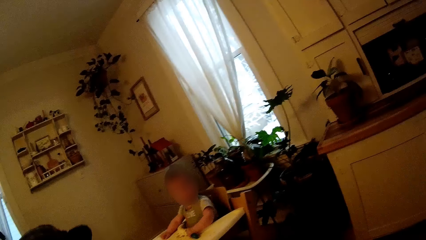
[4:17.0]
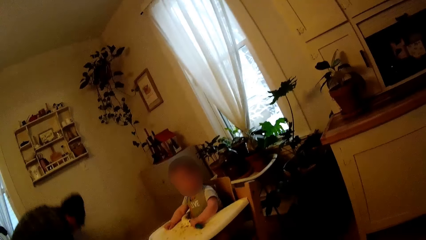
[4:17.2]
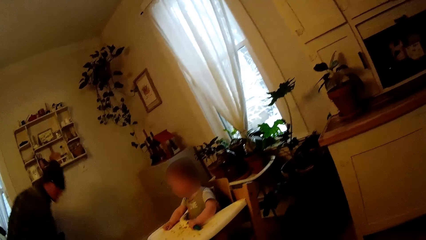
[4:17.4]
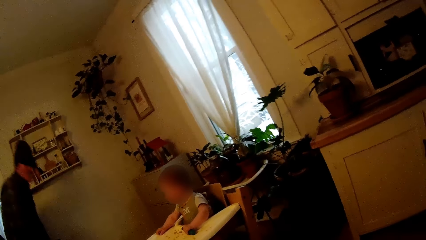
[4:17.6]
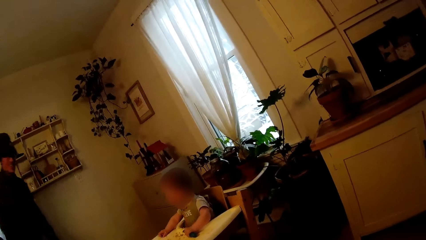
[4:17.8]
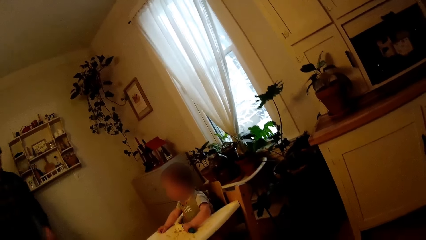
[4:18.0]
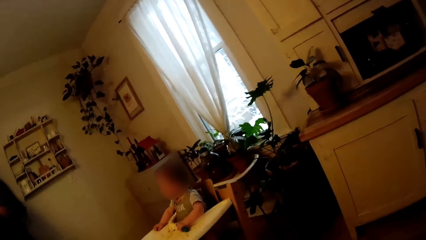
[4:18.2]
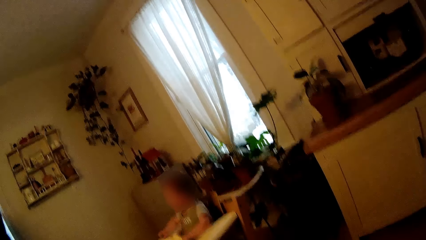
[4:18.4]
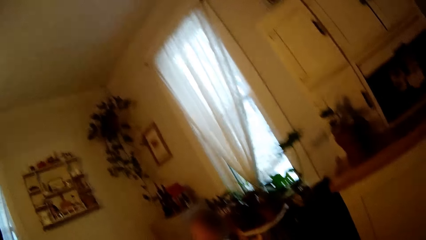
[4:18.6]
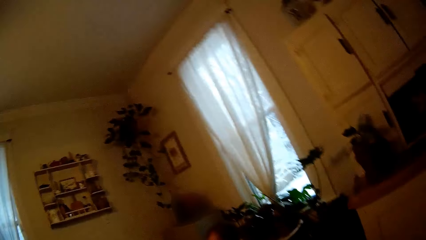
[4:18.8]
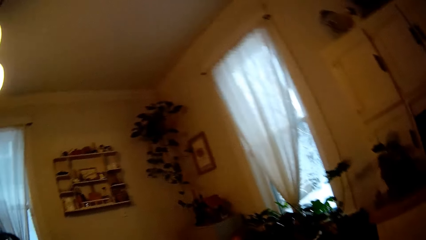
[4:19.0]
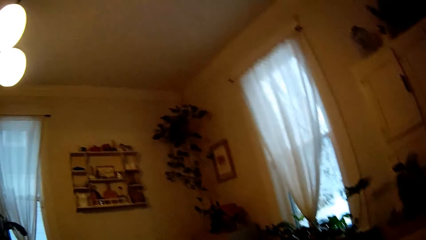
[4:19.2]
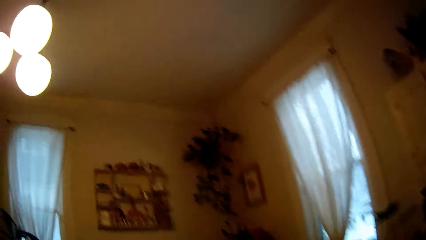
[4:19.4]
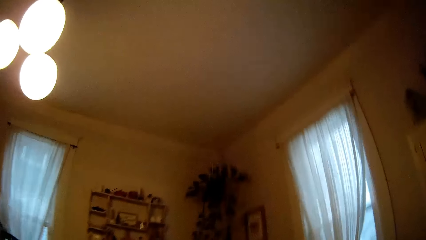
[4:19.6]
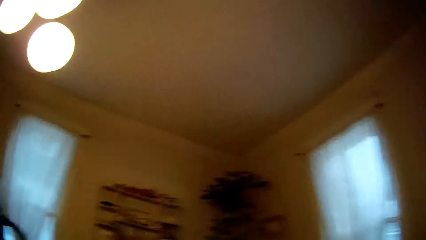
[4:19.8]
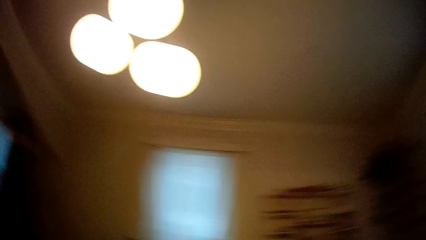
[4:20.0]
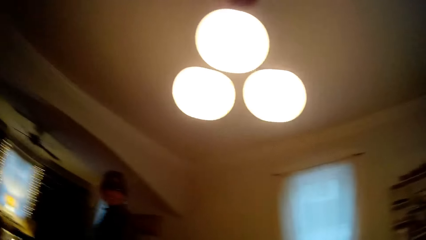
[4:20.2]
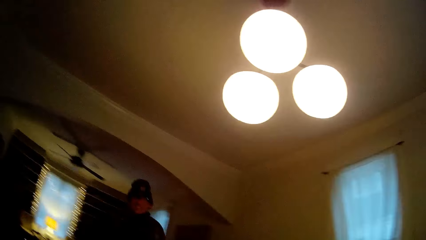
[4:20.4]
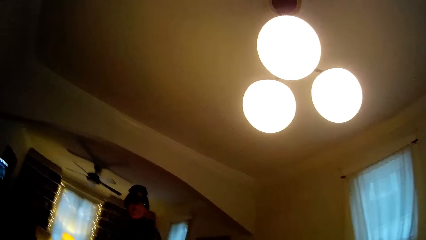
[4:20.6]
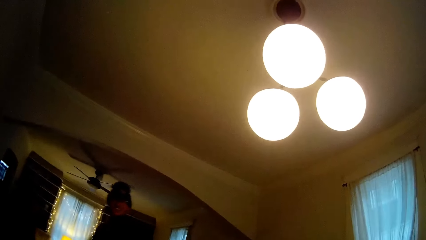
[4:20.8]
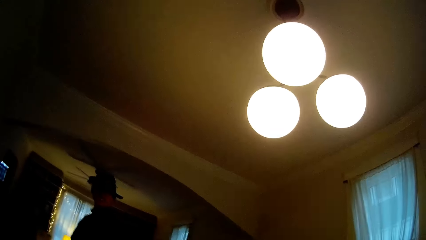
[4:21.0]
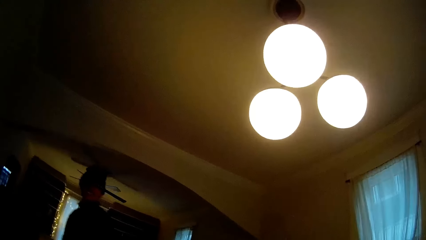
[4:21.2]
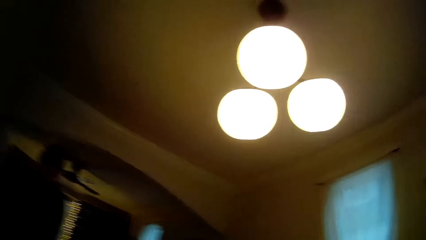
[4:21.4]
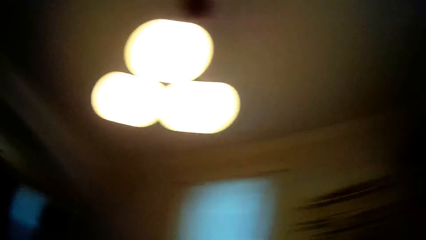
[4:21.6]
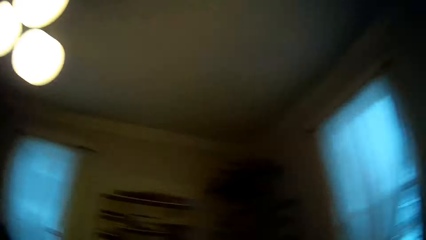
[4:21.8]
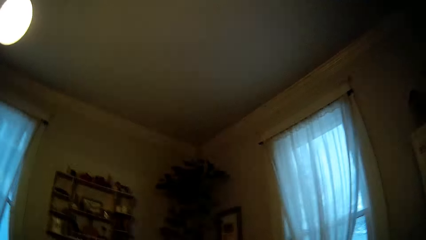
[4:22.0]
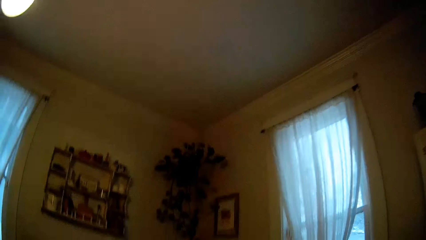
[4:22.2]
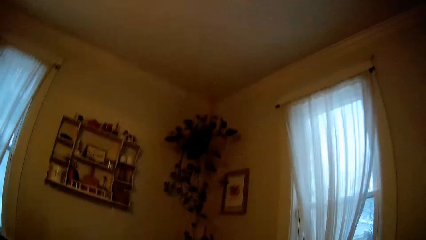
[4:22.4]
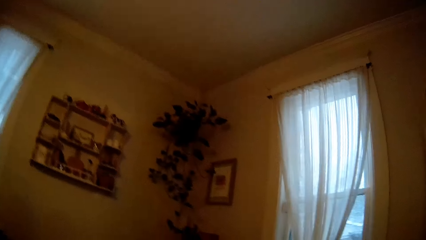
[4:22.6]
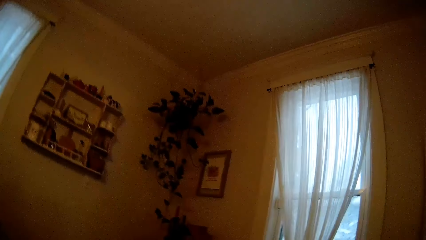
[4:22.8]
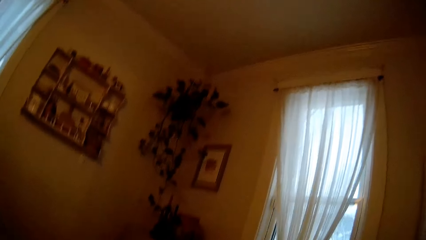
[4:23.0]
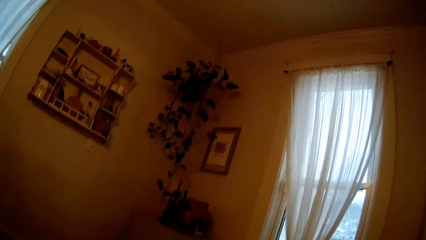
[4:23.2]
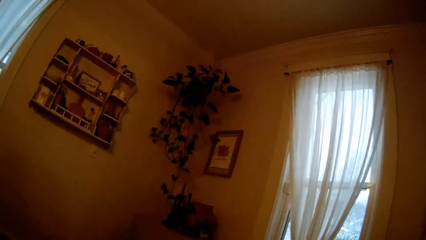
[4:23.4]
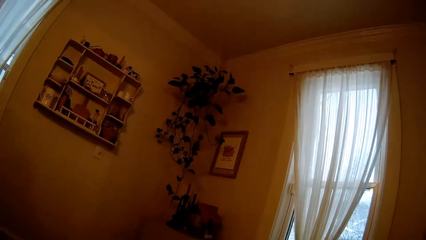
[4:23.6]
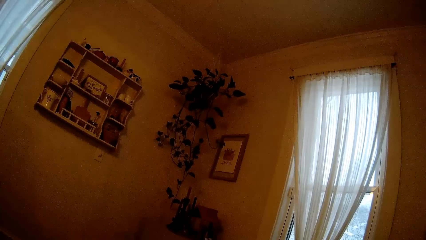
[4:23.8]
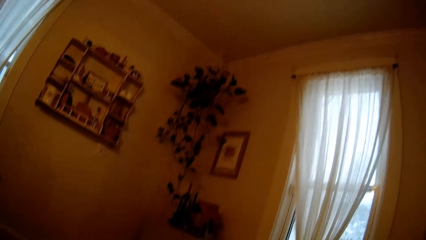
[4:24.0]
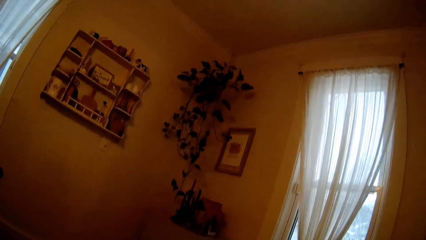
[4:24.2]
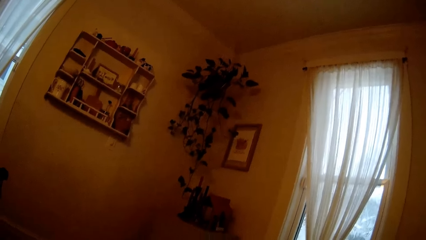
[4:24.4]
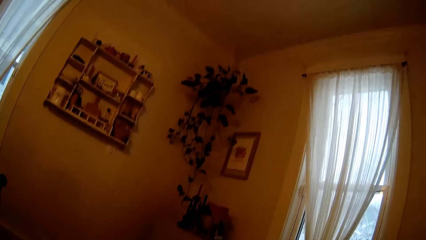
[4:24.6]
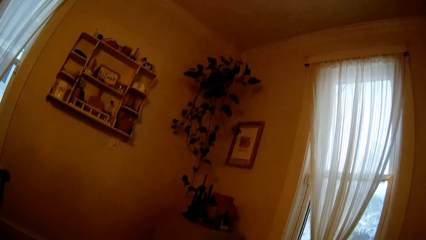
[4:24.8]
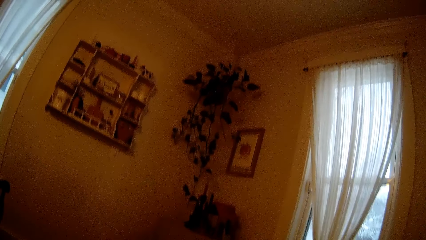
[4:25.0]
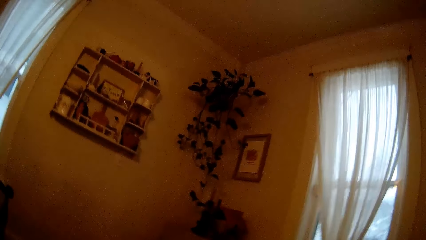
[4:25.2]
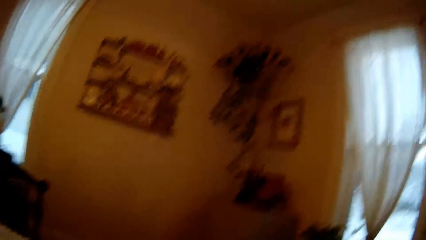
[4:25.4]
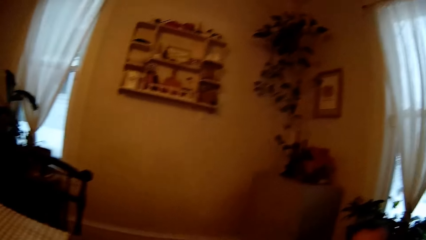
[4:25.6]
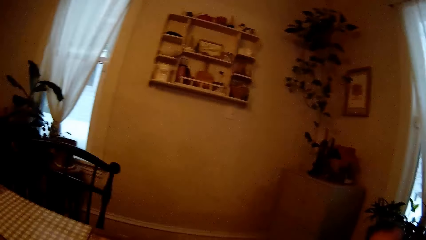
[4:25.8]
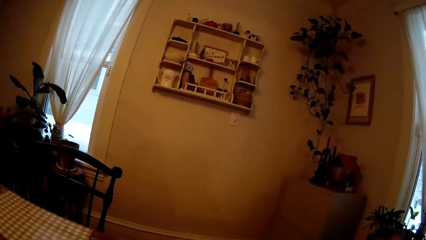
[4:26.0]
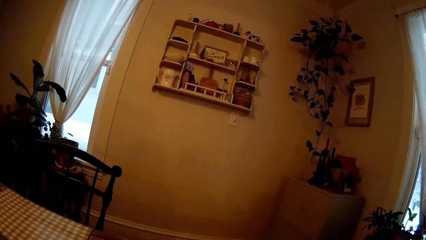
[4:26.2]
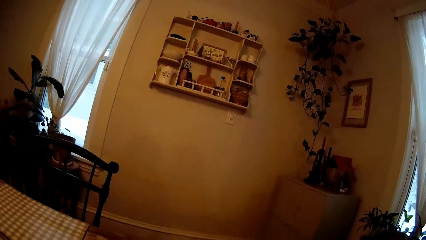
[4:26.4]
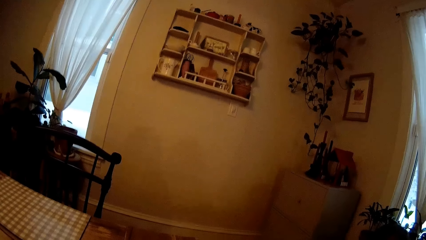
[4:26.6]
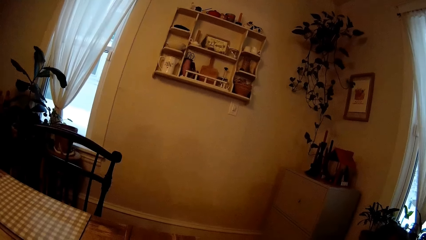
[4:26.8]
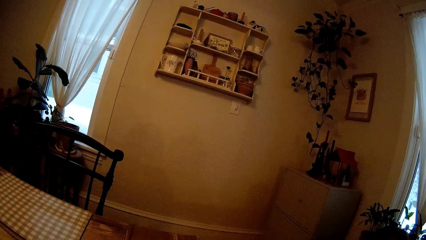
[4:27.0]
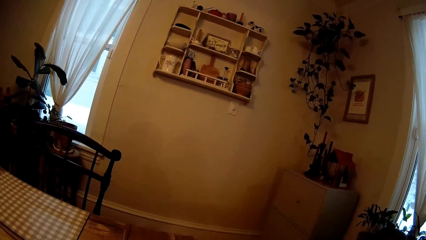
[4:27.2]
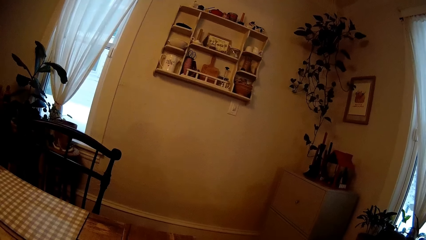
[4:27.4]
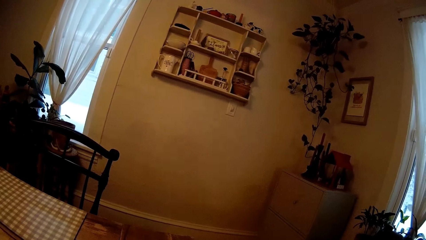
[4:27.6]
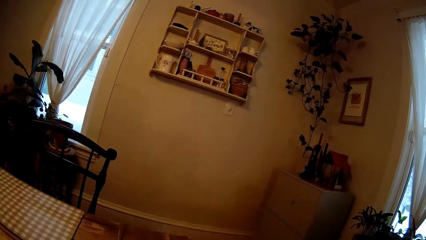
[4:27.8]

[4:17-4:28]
The man stands up and walks away from the dining table. The camera wearer converses with the man. They interact with the baby.

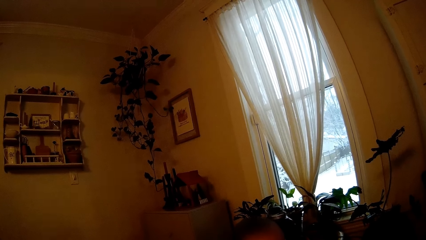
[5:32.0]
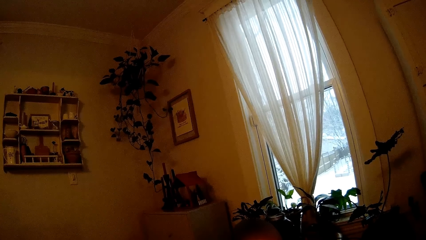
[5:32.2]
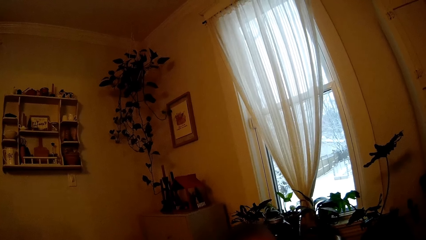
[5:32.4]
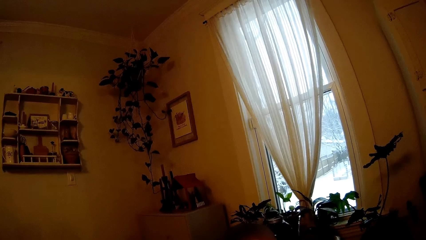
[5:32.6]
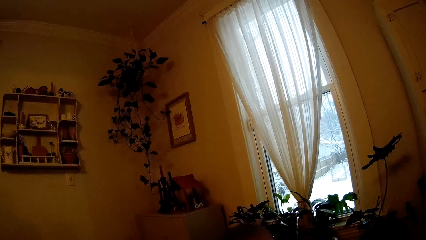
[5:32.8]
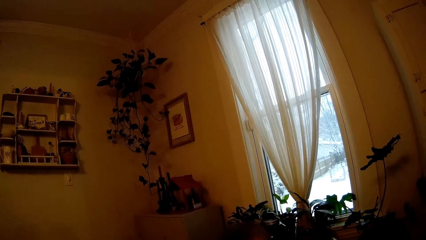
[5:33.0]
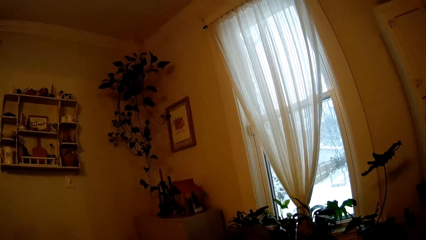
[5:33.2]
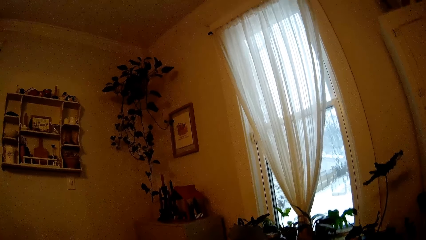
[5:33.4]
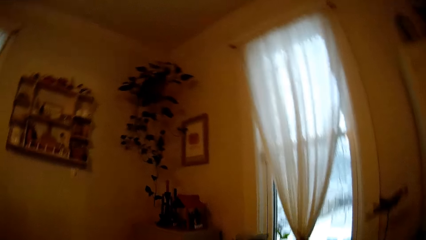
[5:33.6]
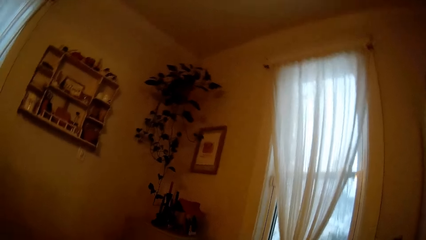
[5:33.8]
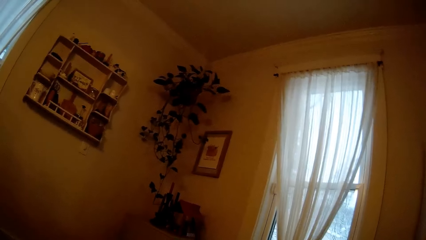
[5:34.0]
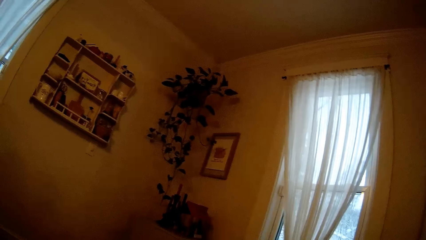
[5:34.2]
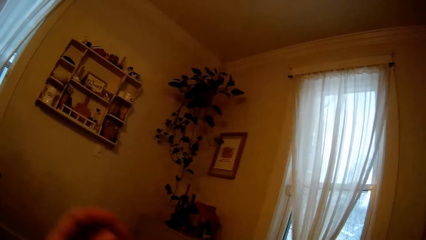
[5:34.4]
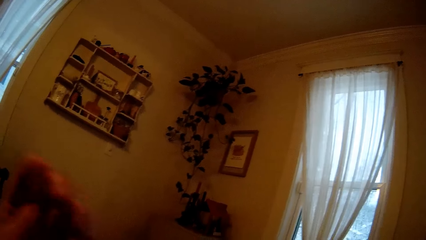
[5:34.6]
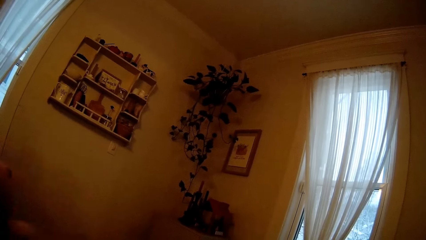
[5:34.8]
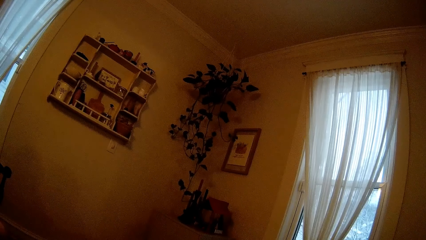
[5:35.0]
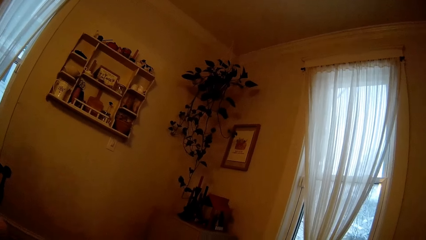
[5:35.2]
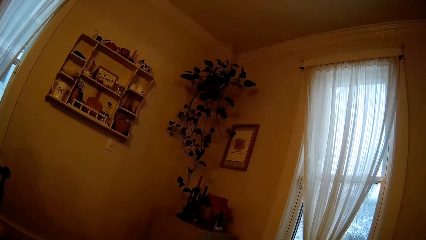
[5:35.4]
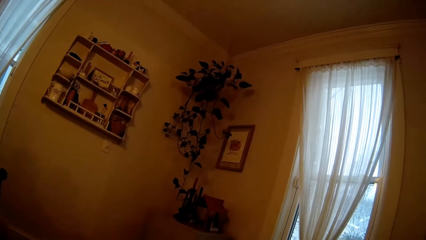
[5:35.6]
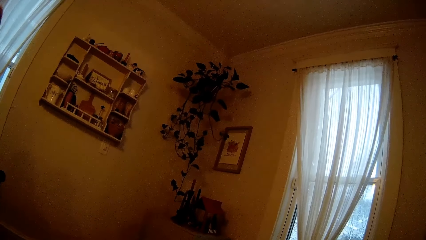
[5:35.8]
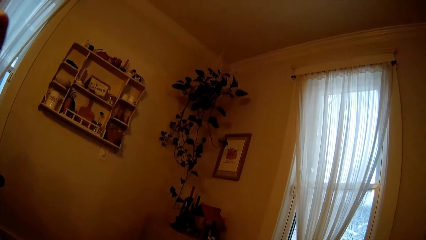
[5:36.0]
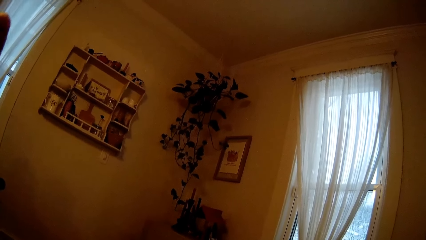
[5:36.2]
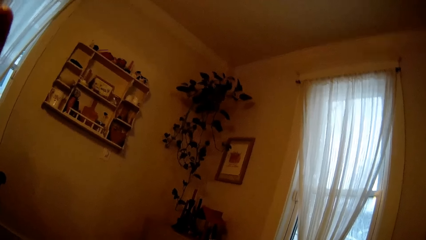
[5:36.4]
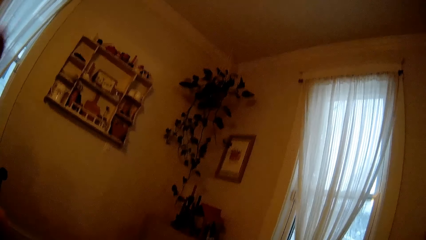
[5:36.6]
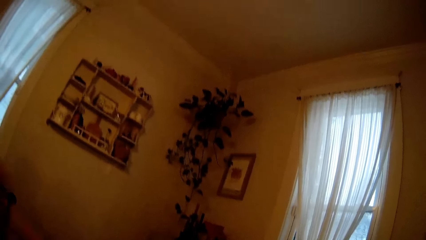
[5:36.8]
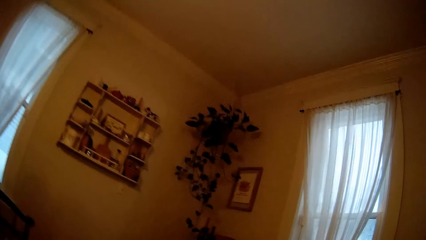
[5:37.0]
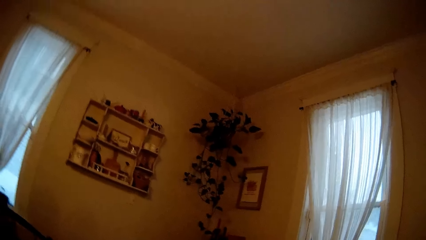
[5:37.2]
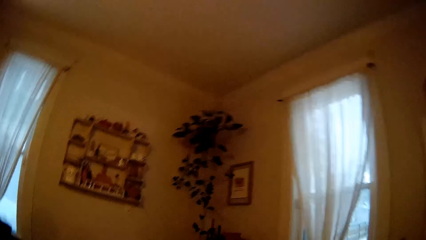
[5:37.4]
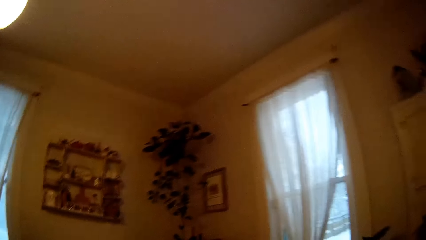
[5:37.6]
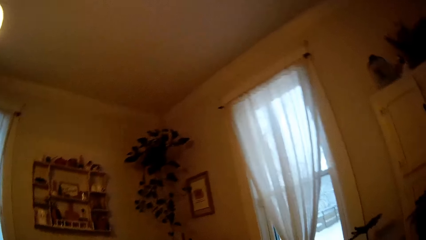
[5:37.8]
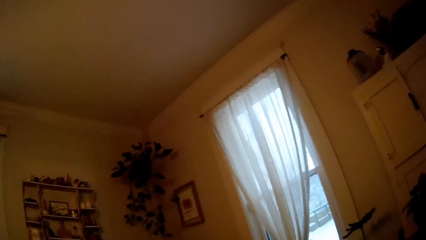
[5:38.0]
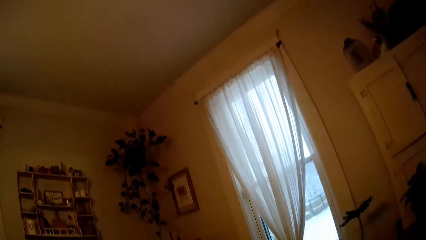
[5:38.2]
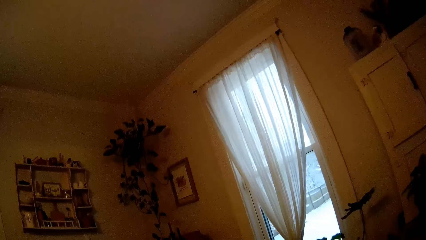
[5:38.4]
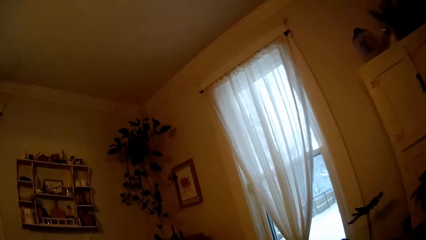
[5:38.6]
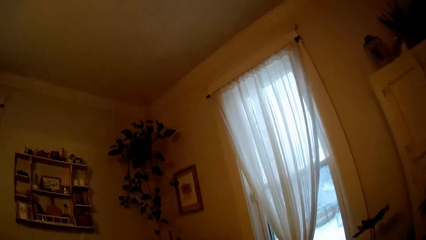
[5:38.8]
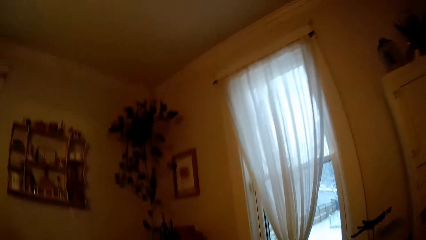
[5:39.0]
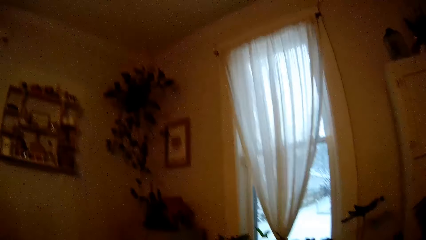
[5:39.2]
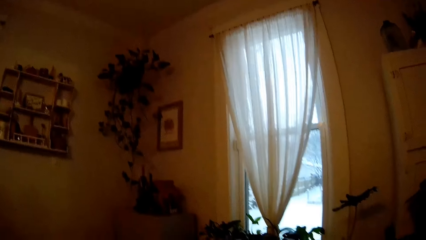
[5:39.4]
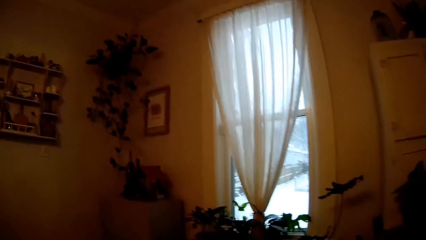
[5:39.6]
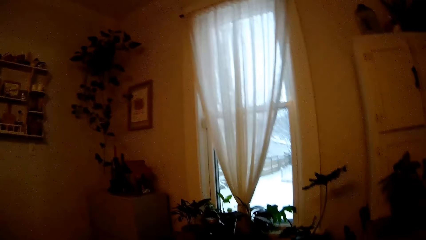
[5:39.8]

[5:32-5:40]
The camera wearer converses with someone.
